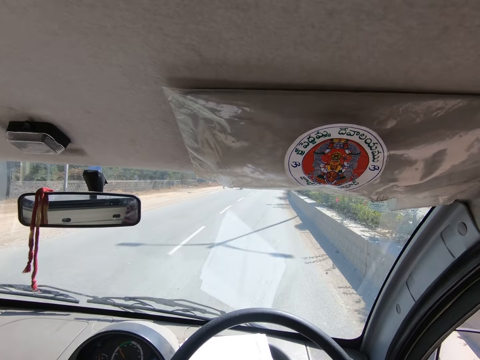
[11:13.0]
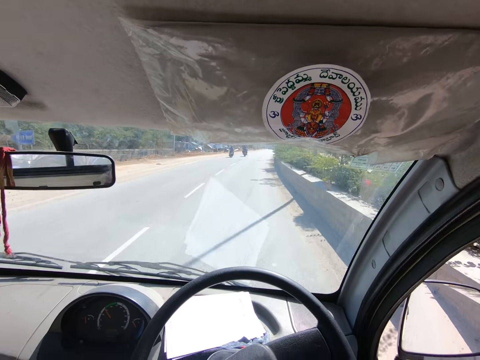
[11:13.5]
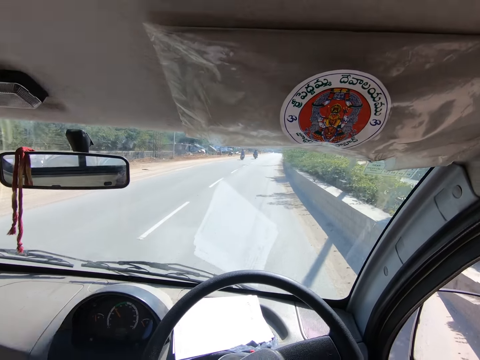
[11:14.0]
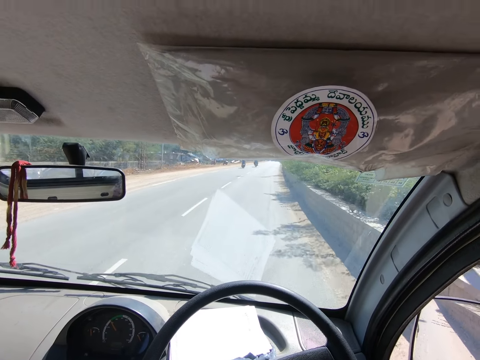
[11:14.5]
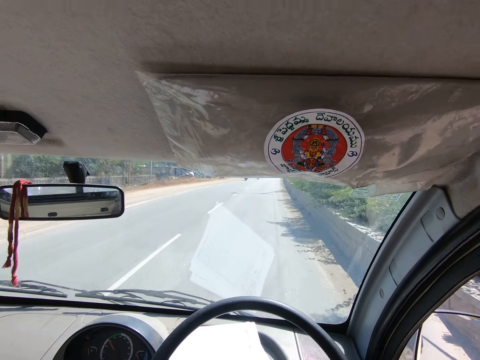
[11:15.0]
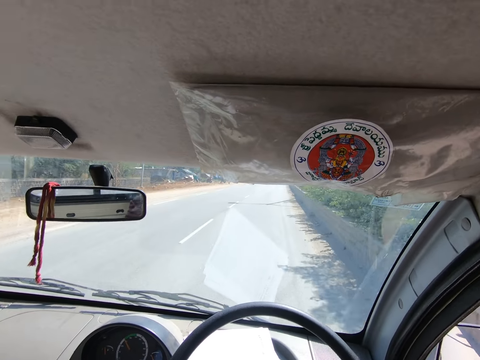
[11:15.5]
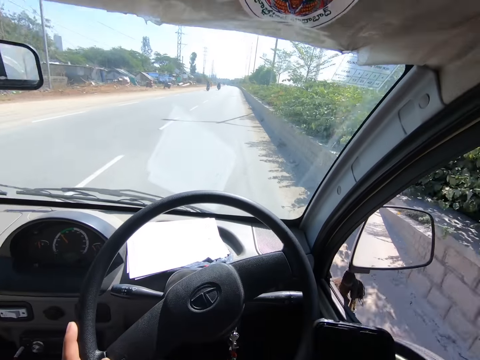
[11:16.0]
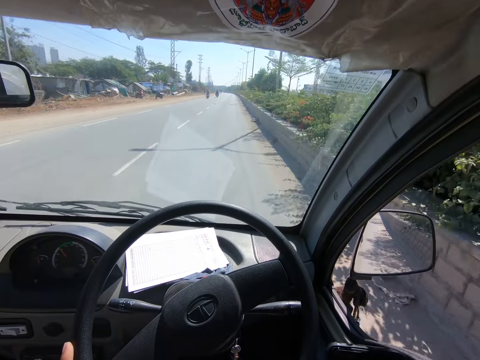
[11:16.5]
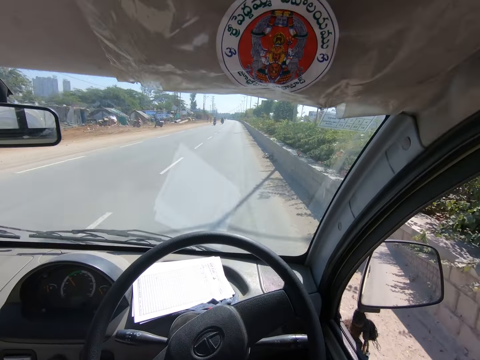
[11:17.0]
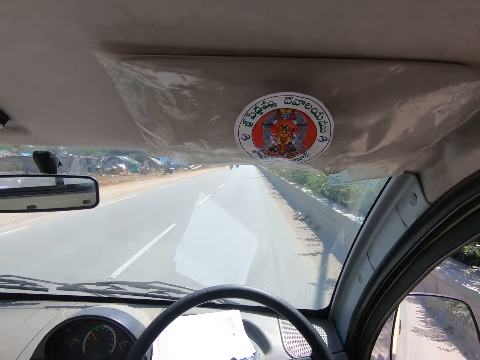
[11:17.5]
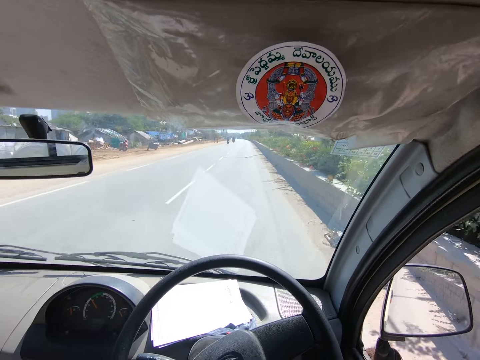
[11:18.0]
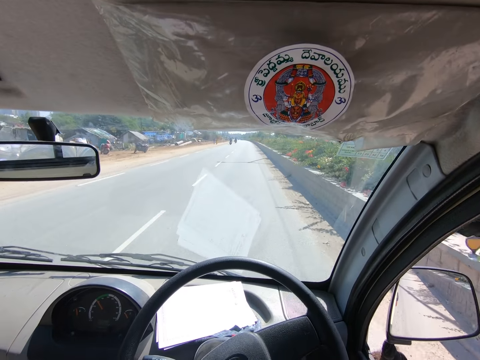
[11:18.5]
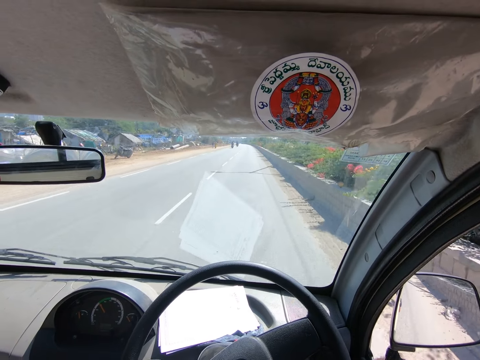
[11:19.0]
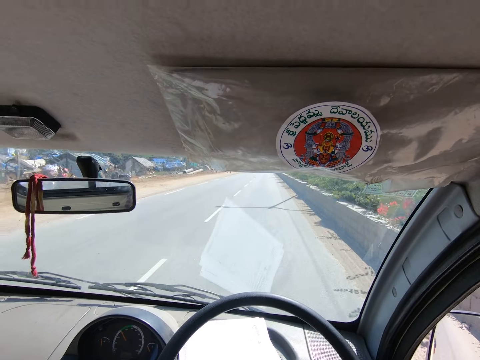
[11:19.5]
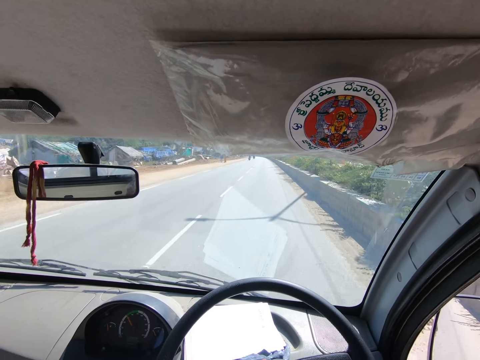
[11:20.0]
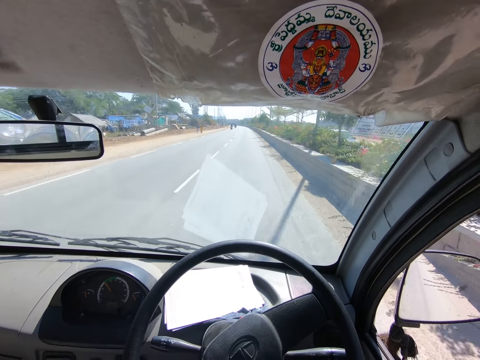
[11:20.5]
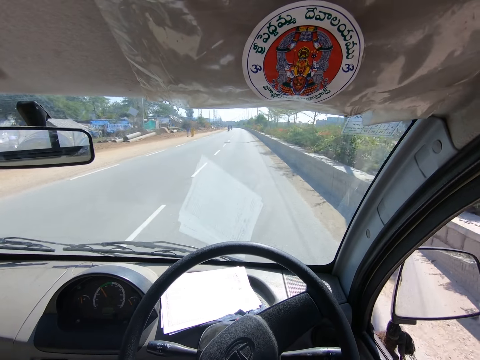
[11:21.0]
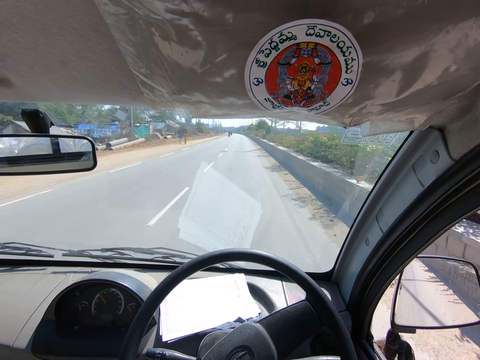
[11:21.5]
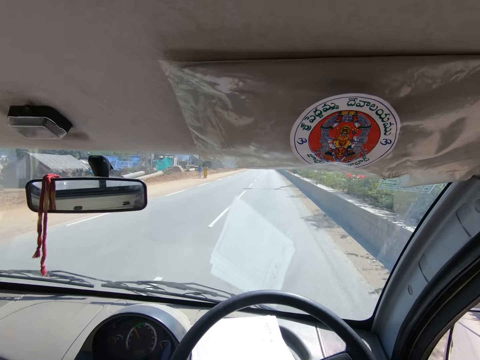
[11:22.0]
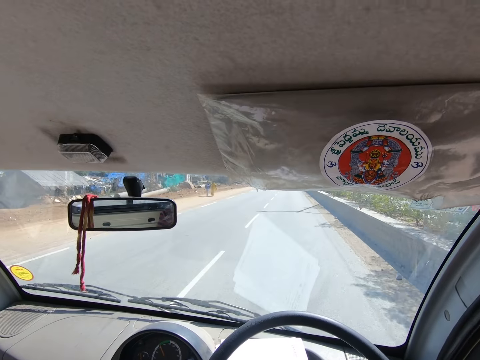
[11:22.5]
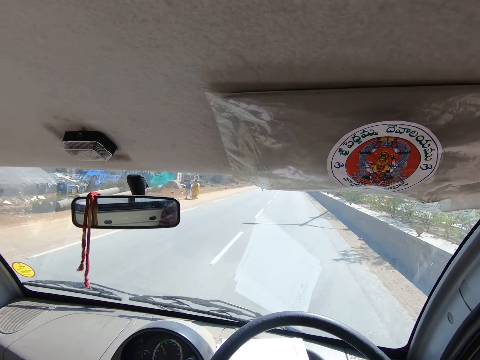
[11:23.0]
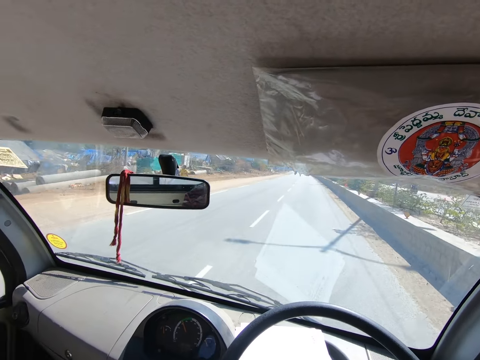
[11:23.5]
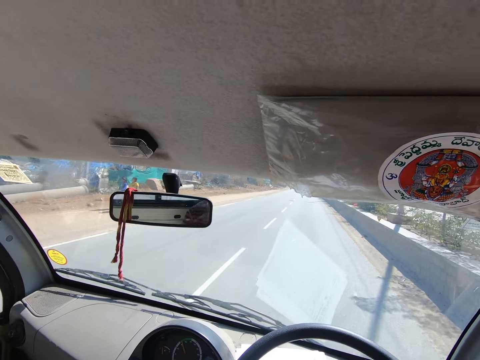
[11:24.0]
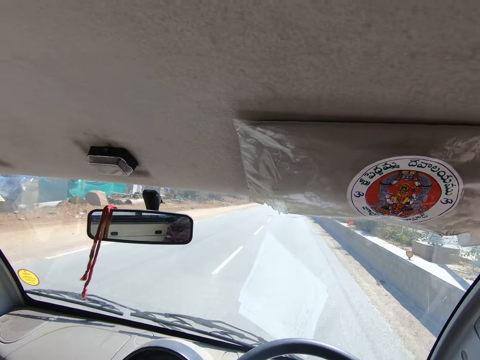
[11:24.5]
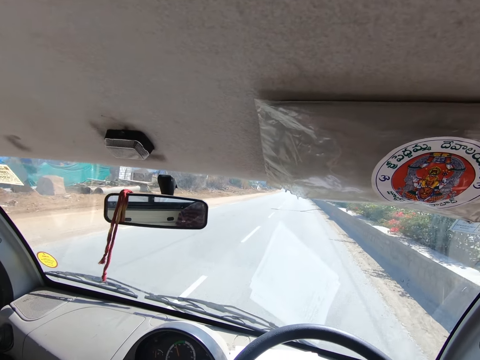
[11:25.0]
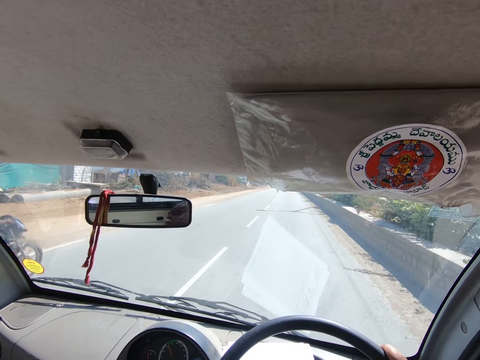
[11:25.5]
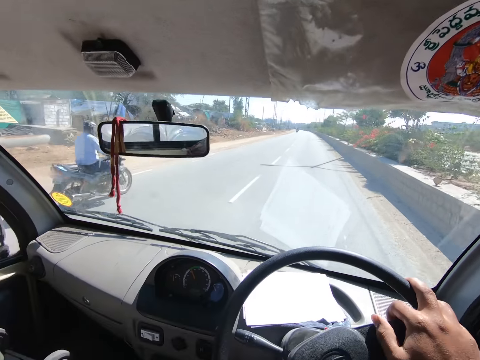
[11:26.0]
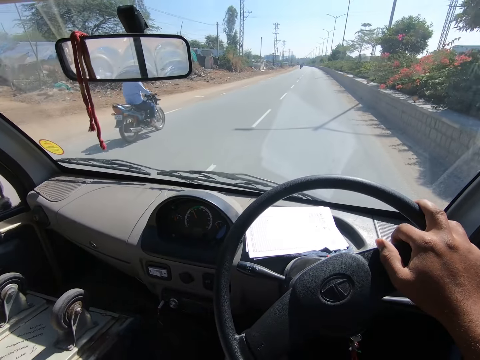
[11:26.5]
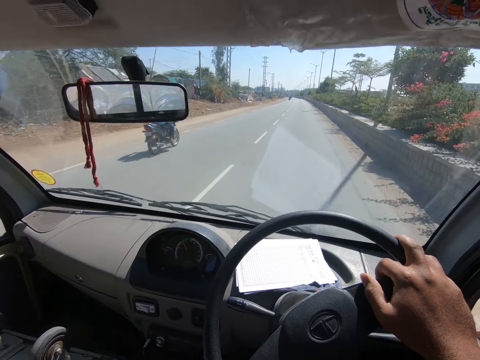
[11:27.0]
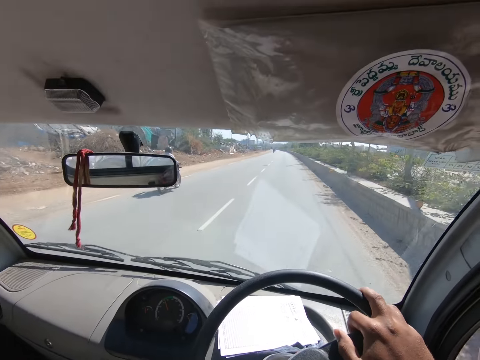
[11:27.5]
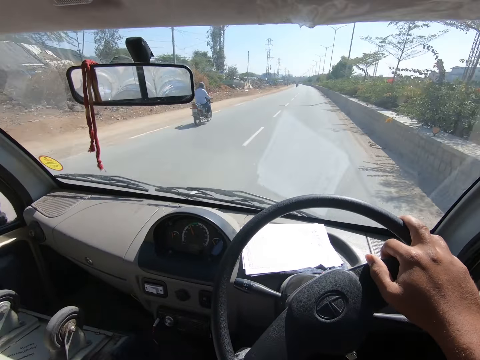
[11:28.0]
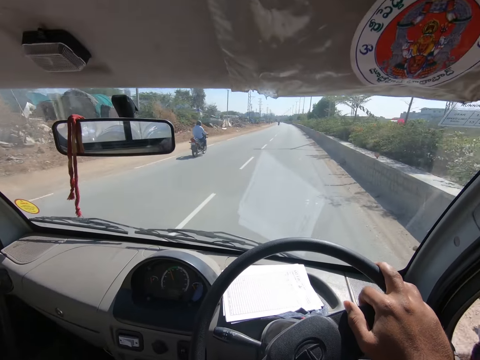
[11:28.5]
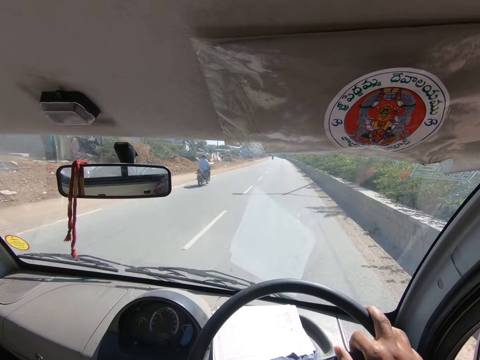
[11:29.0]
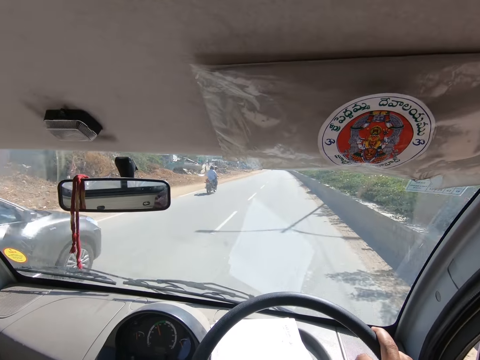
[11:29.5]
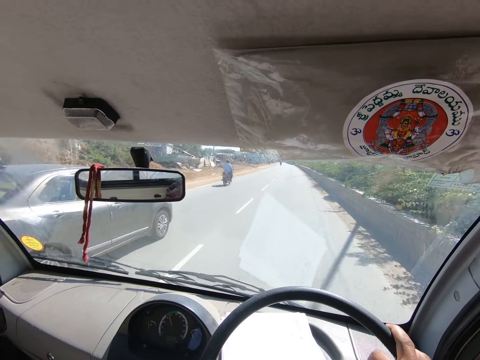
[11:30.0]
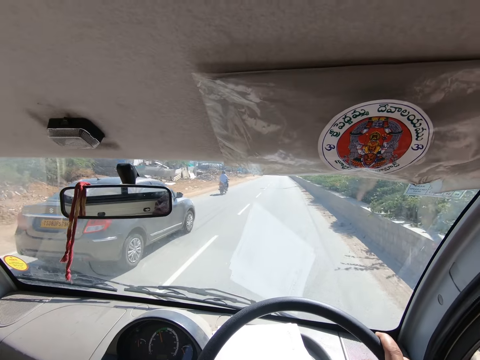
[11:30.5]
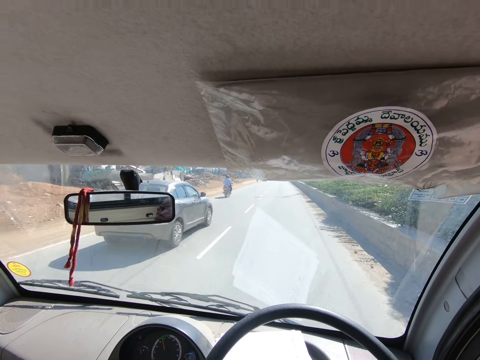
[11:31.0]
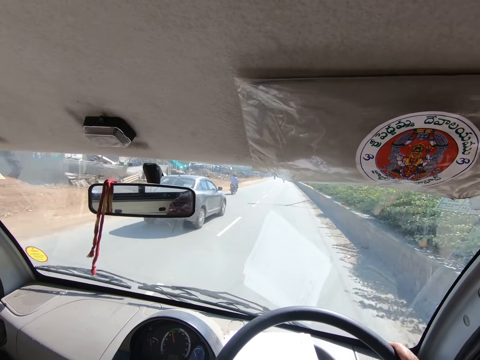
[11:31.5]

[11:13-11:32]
The camera wearer holds a phone with his right hand. He places his right hand on the steering wheel. A black motorcycle rides past the camera wearer. A grey car drives past the camera wearer.

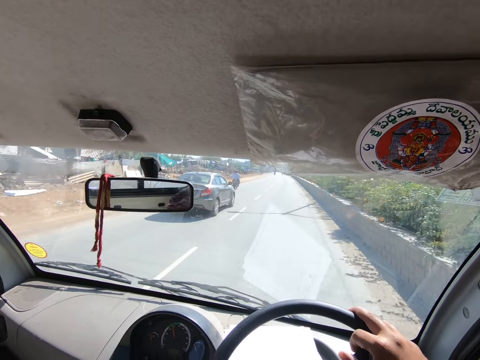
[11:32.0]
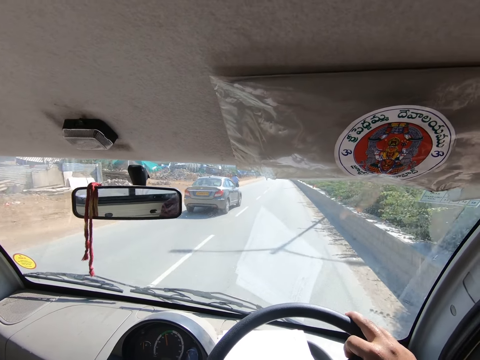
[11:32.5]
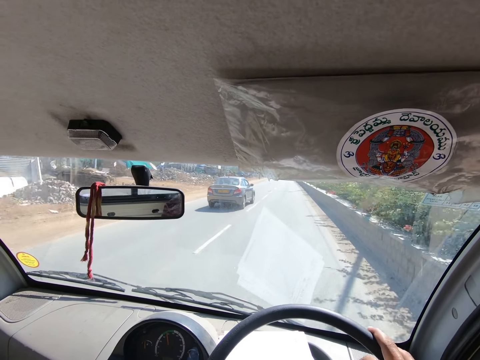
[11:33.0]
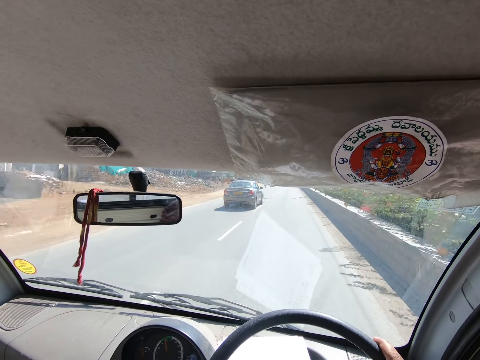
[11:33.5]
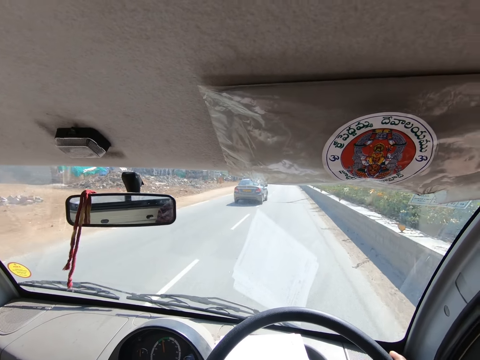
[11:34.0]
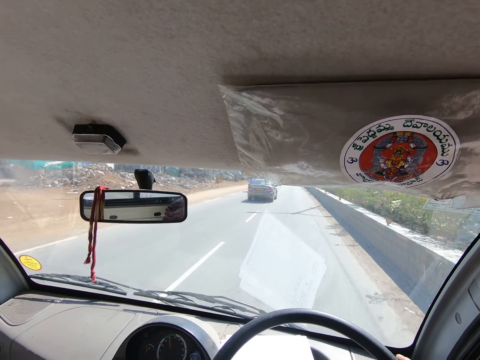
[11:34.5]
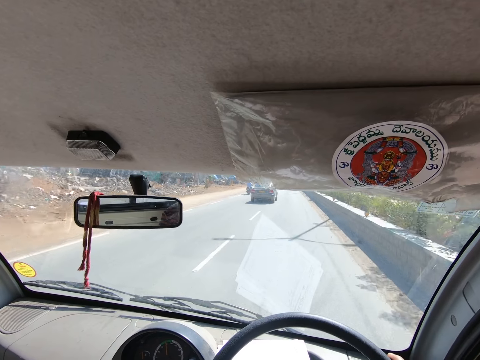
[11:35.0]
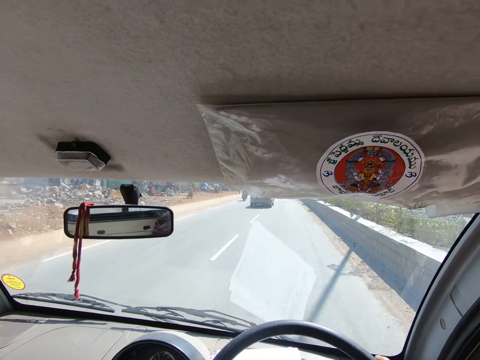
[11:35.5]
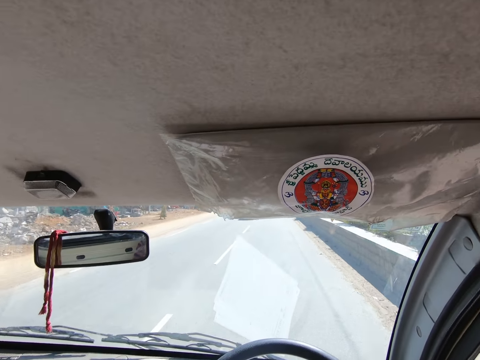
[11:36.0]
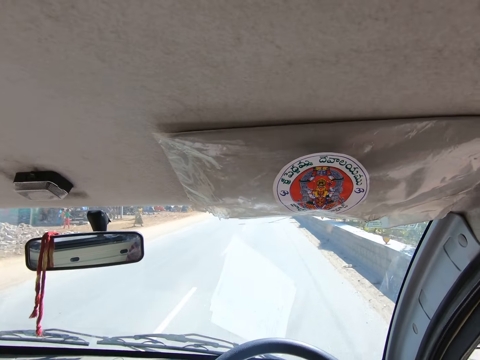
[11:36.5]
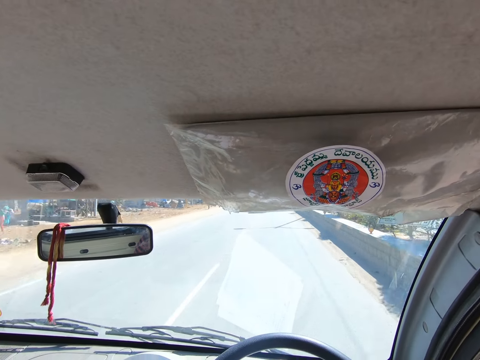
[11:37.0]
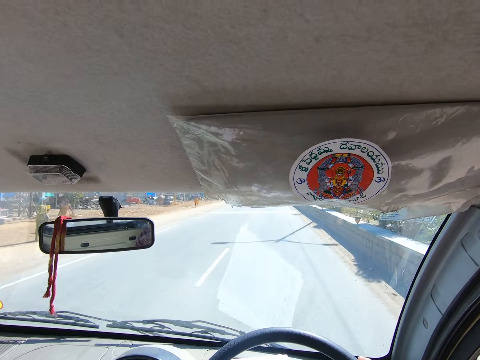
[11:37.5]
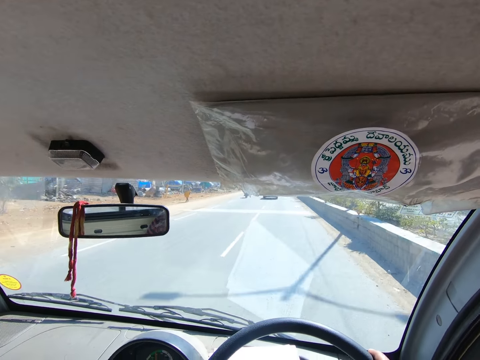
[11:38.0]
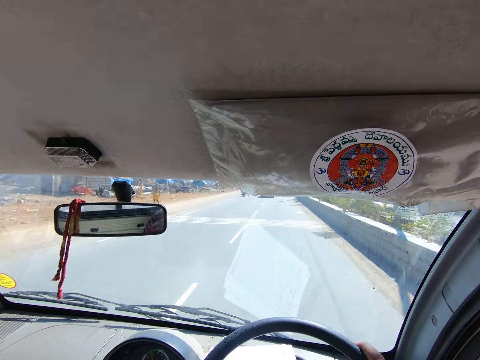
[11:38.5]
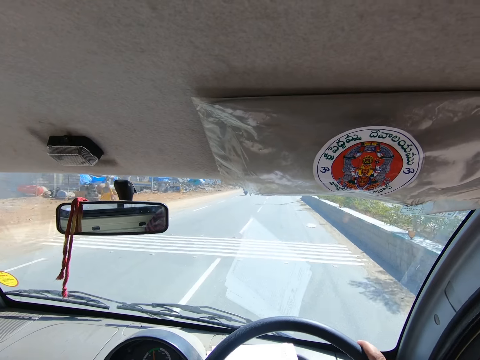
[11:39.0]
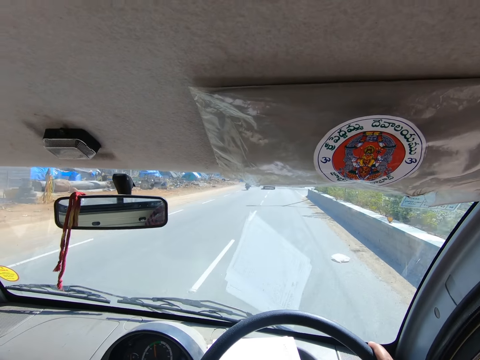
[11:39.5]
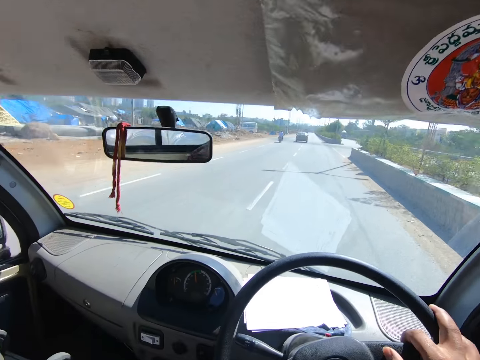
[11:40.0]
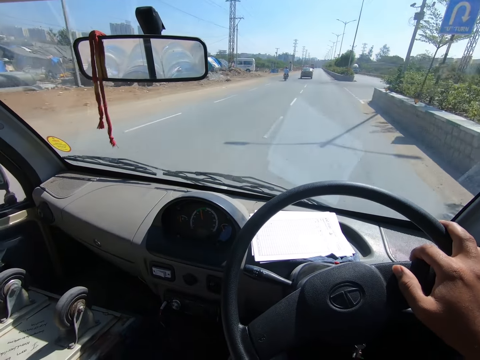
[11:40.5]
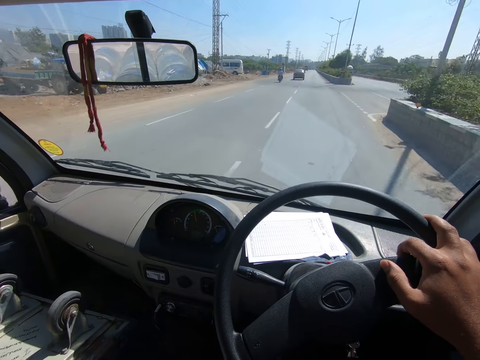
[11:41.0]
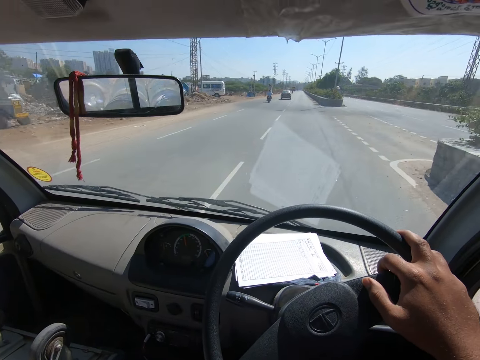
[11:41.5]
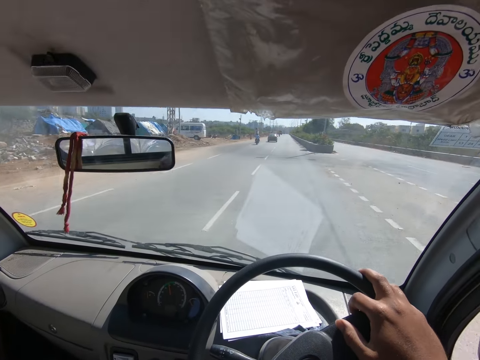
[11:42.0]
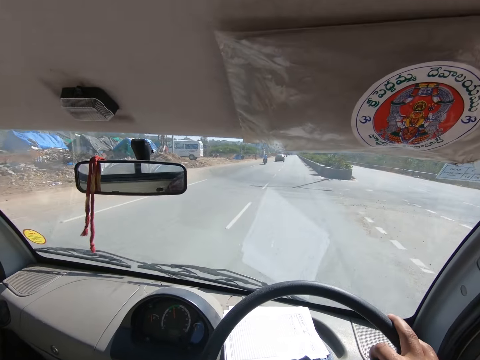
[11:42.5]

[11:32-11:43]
The camera wearer converses over the phone.
